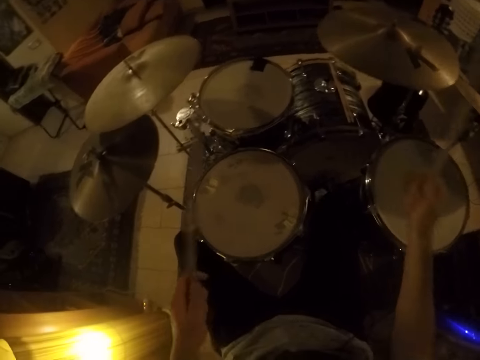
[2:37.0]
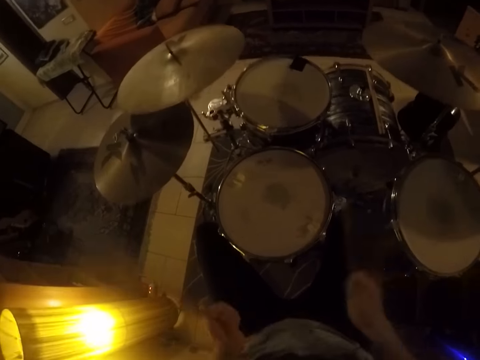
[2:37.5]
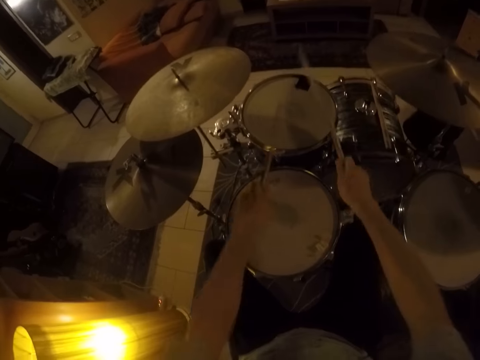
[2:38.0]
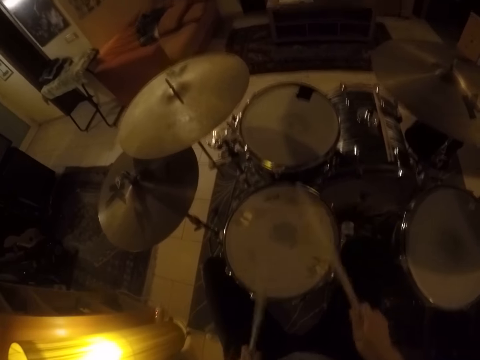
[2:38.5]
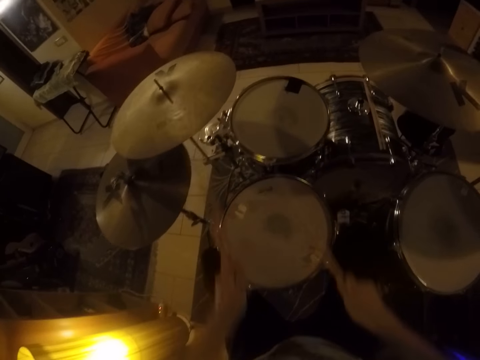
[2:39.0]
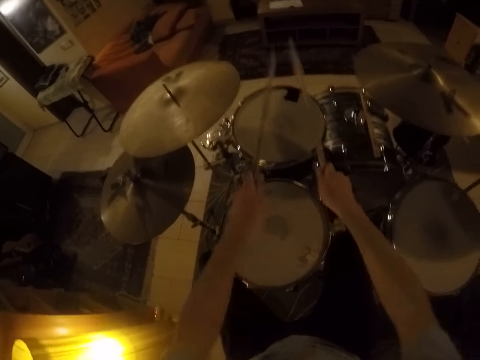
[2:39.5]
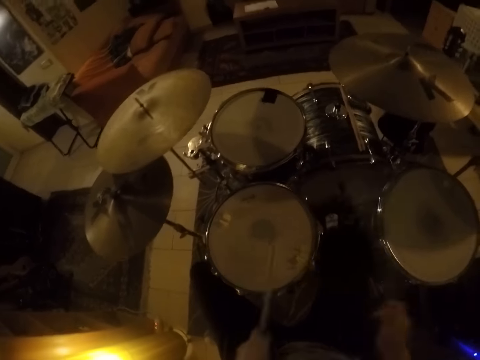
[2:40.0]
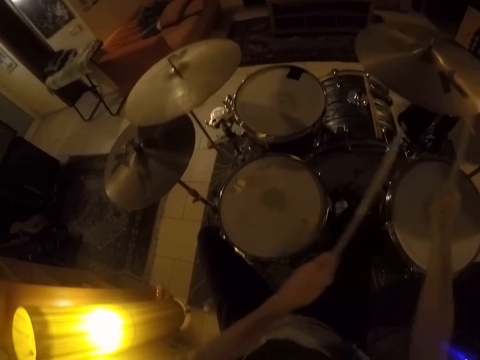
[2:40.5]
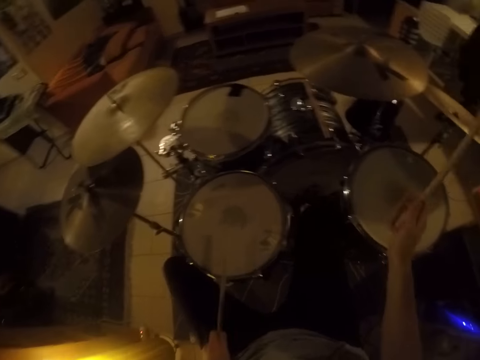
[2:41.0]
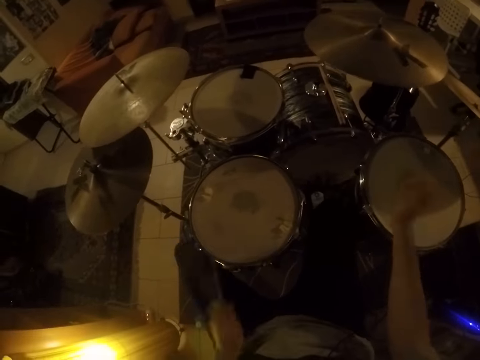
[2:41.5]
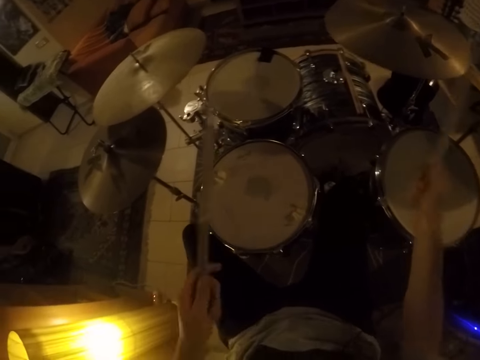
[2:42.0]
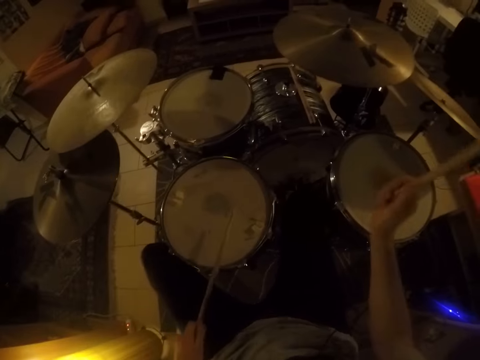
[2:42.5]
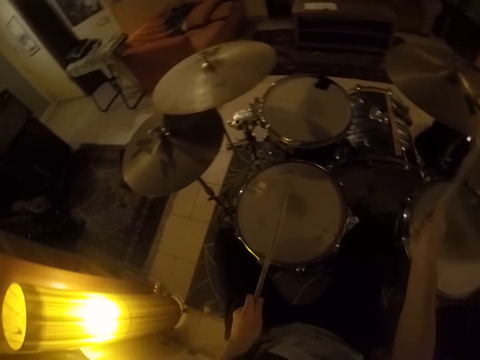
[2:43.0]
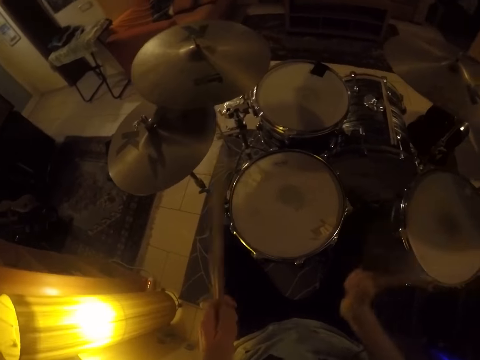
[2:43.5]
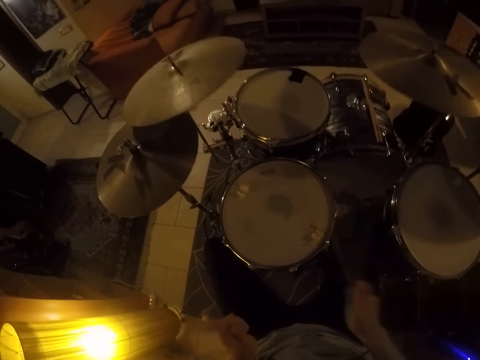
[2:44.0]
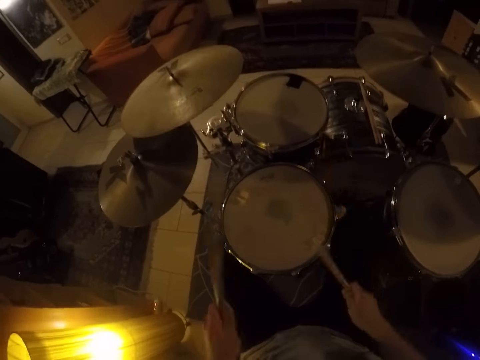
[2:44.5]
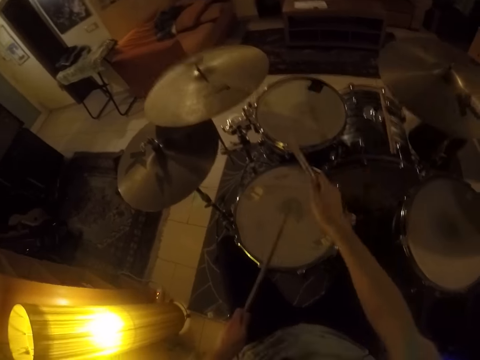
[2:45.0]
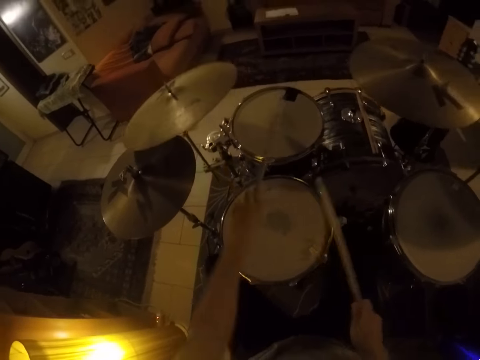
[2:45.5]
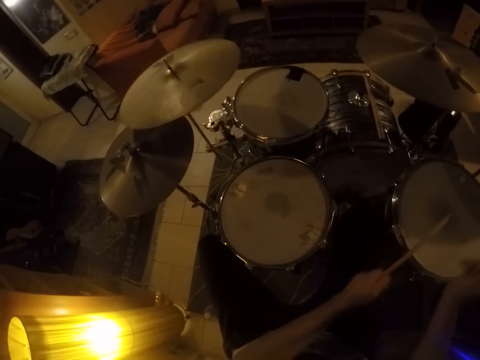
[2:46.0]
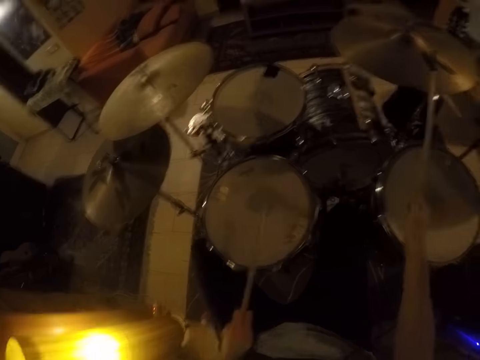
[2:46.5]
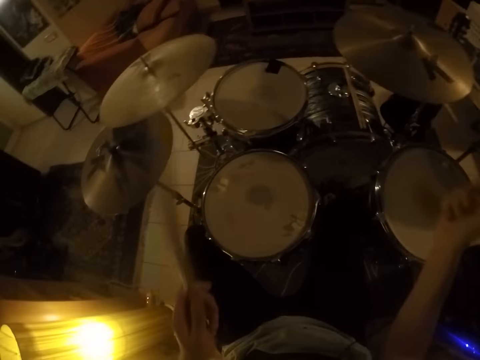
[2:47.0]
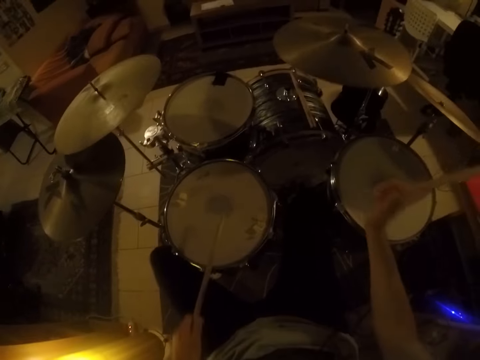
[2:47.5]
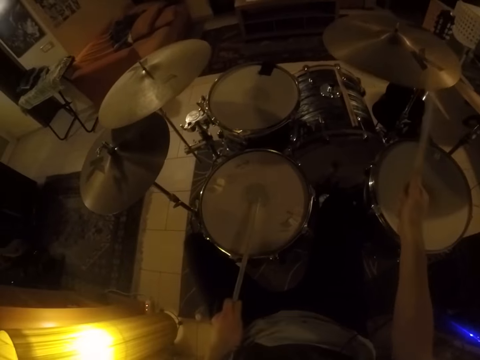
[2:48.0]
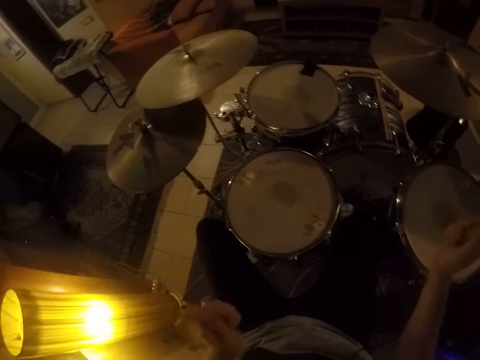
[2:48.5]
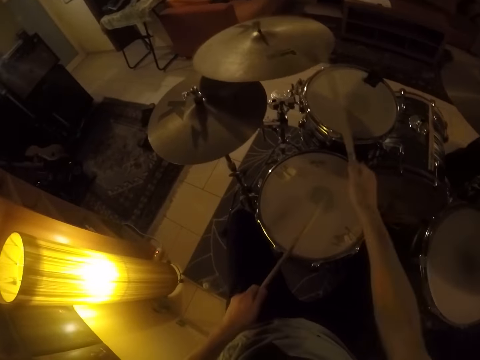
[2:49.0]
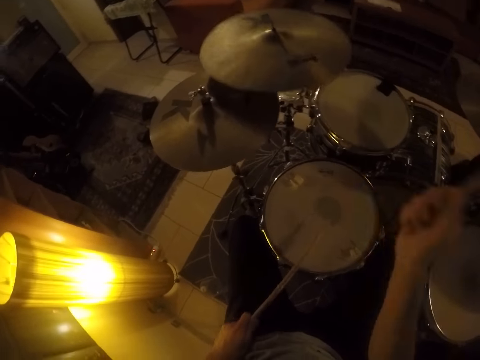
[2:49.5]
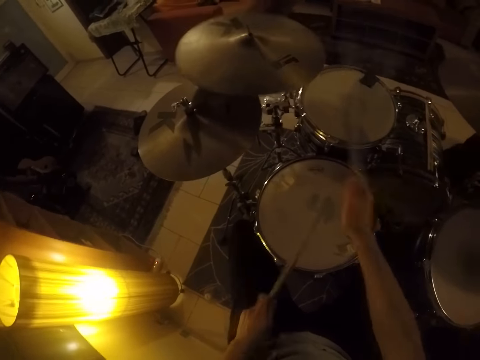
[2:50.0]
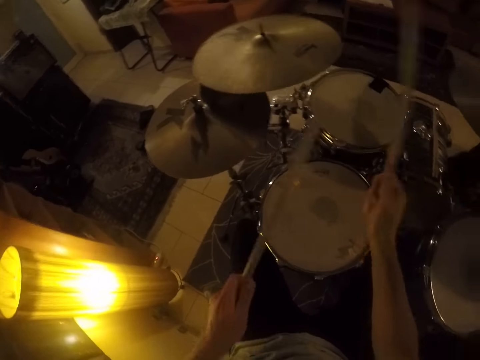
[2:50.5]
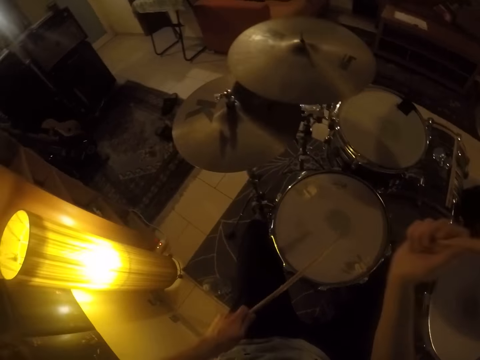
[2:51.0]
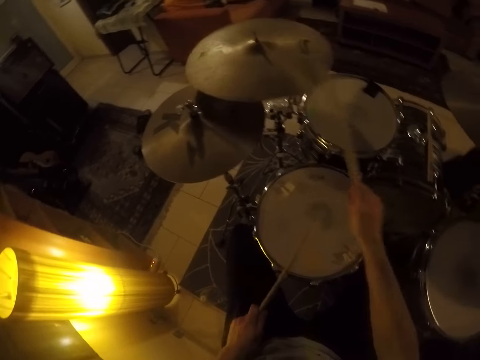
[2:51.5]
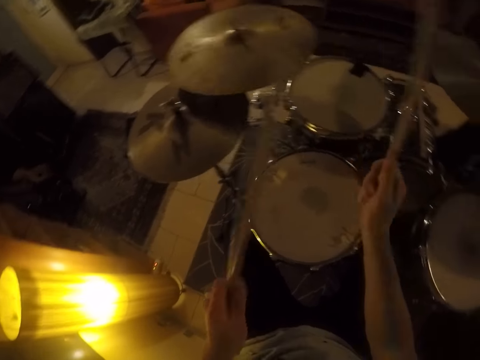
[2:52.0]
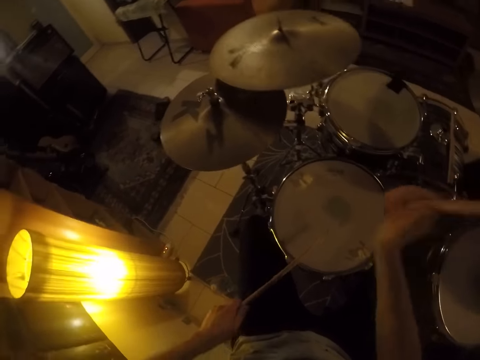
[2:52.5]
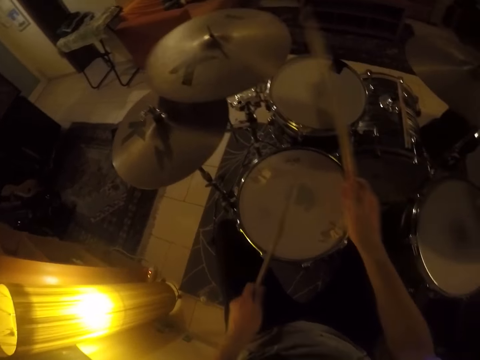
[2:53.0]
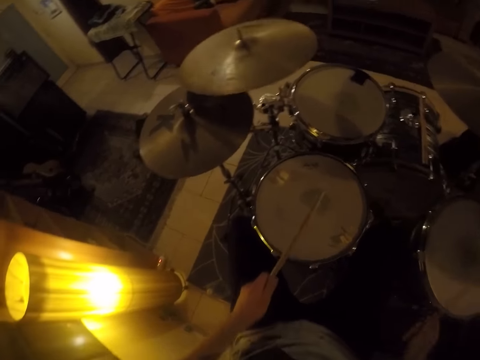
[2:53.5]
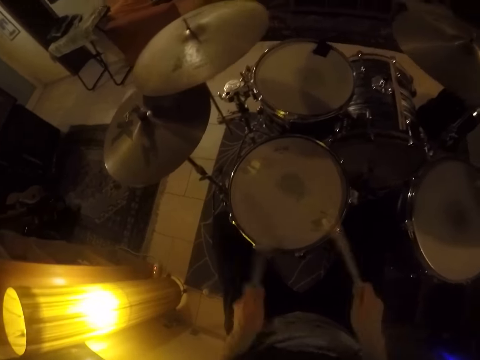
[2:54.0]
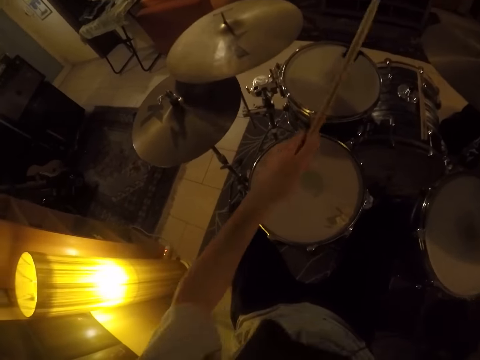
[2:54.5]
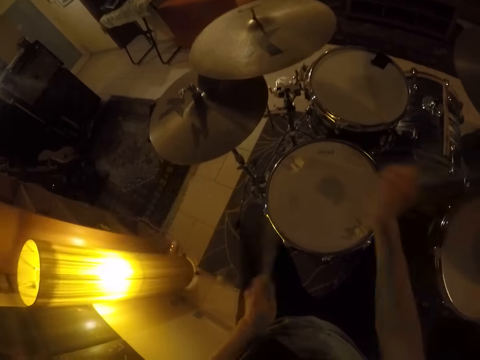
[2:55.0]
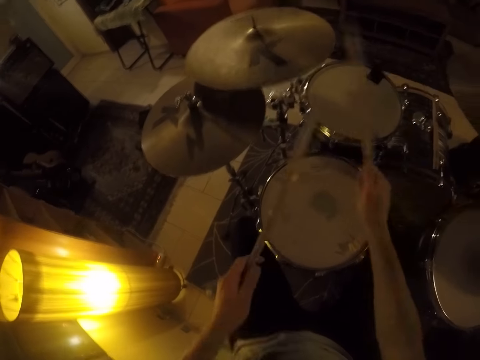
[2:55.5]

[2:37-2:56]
The camera wearer plays the drum set with drumsticks. They play the drum set with the drumsticks repeatedly.

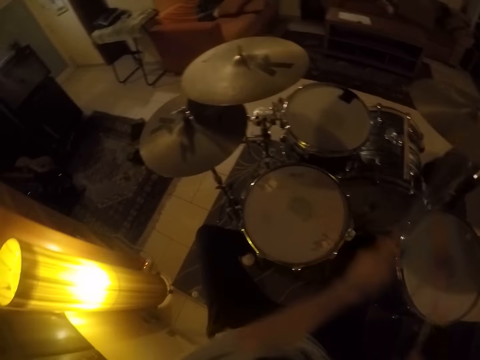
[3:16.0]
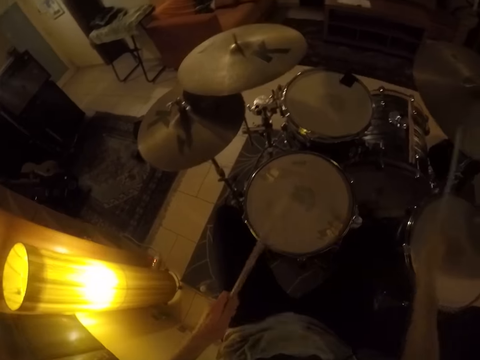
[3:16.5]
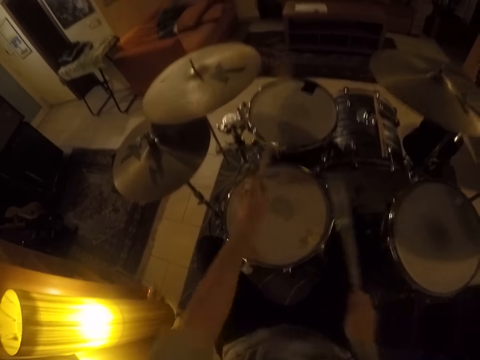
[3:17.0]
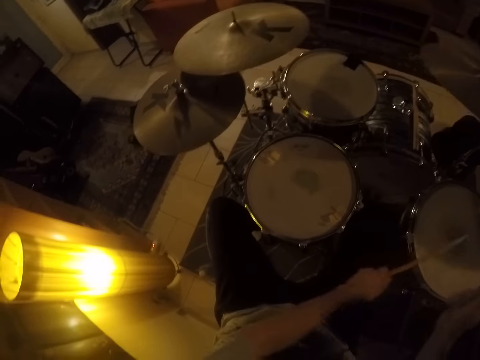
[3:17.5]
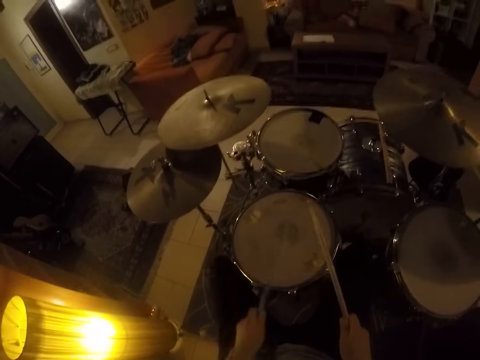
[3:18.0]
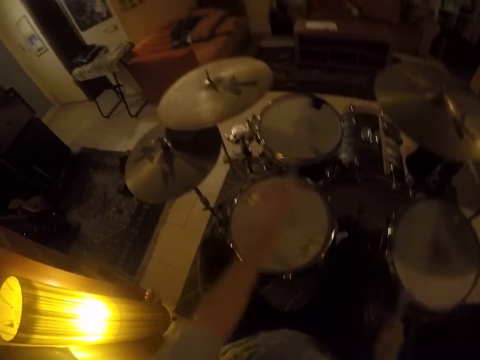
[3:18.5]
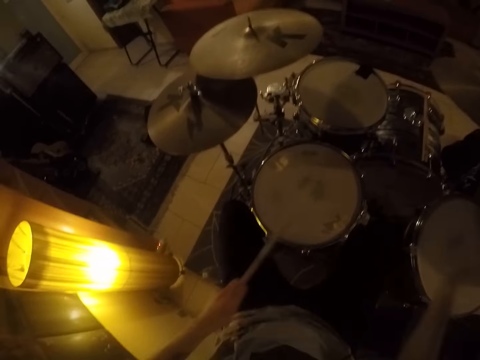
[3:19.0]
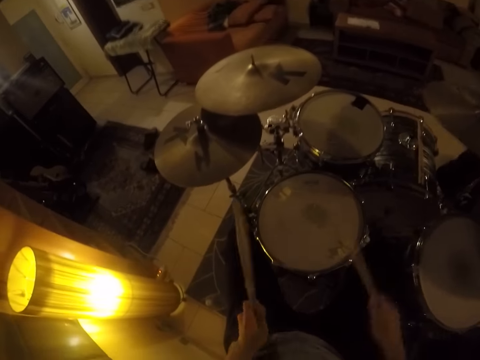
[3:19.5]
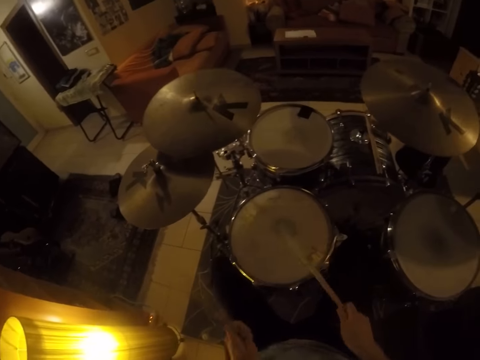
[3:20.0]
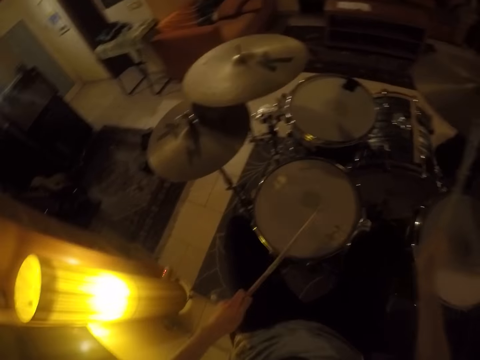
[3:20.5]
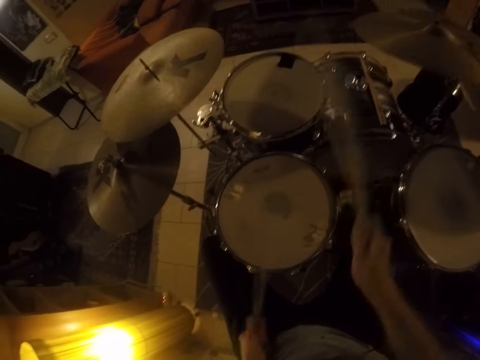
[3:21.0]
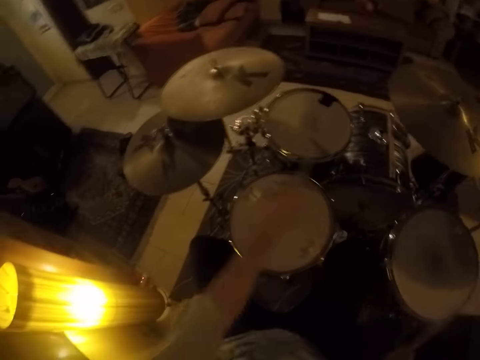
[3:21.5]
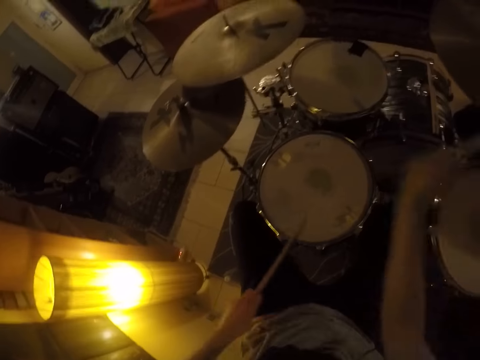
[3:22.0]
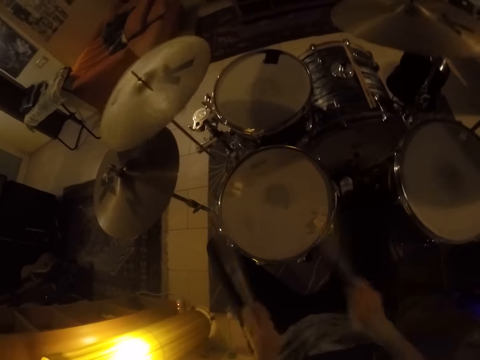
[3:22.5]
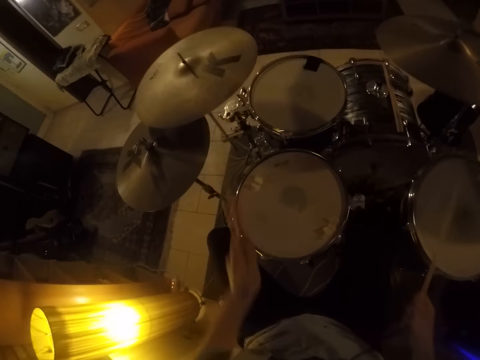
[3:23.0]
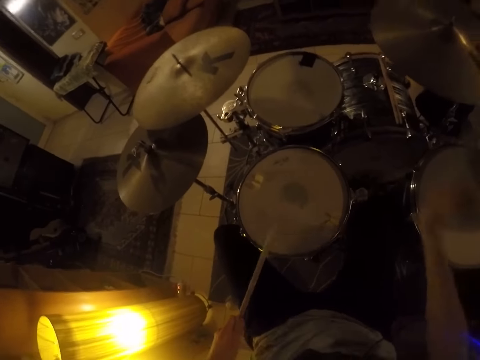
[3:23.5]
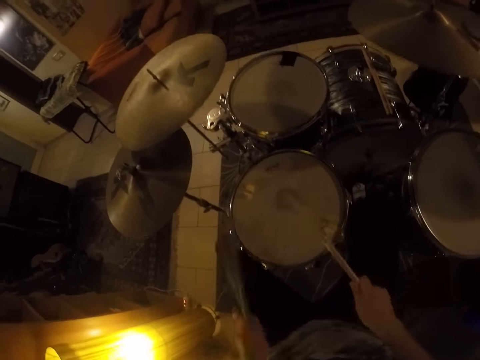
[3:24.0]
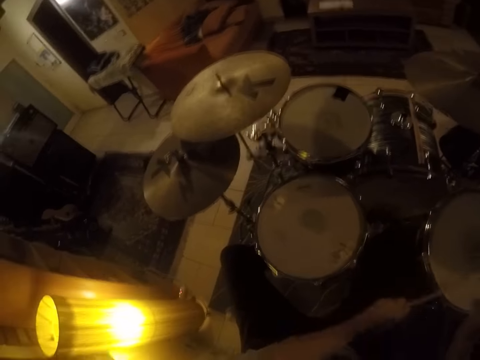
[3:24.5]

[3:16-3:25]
The camera wearer plays the drum set with drumsticks. They play the drum set with the drumsticks repeatedly.
